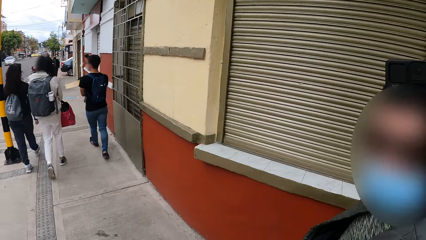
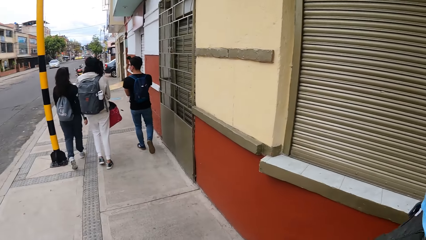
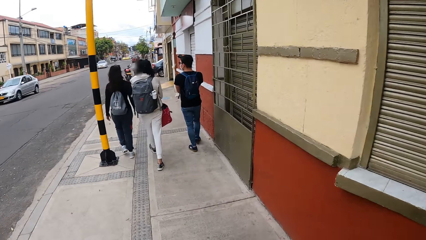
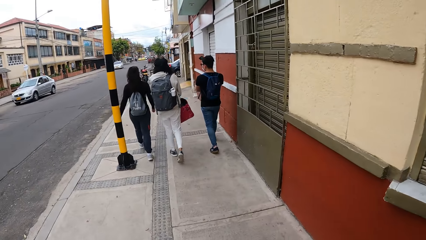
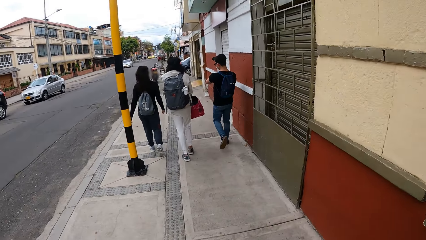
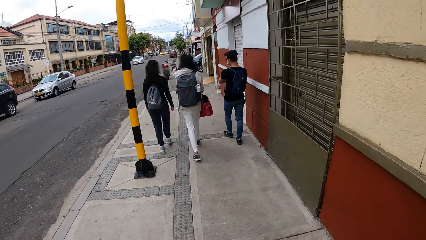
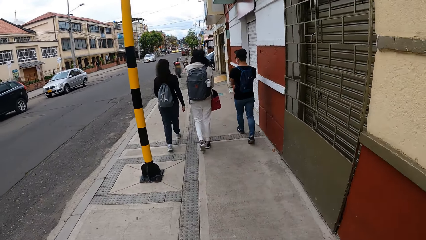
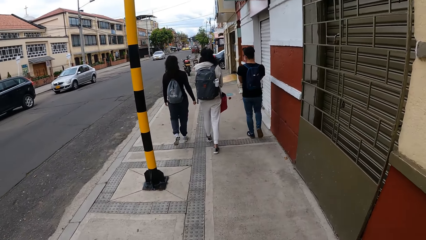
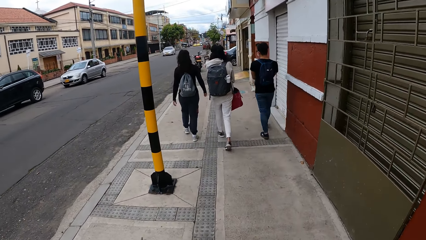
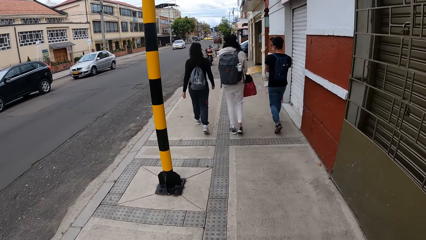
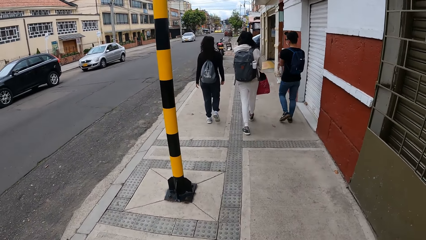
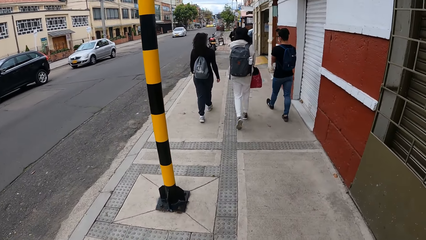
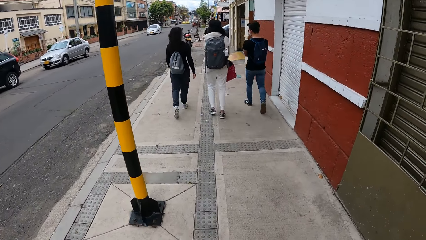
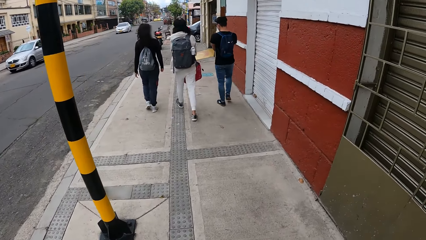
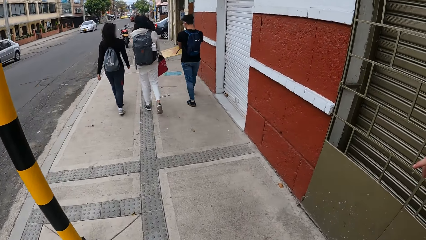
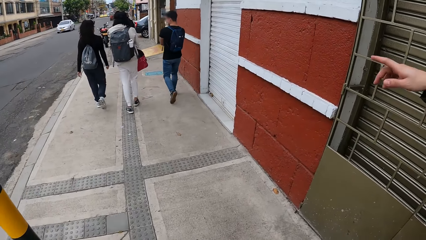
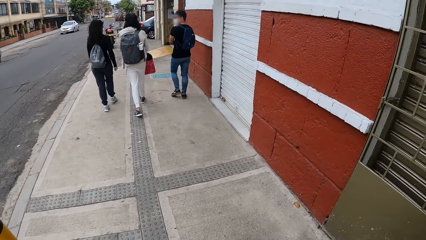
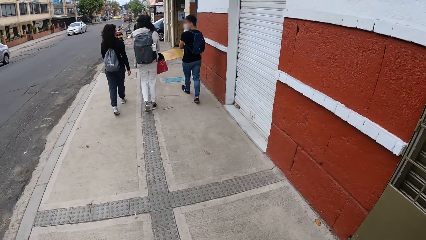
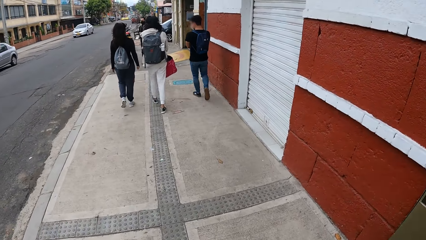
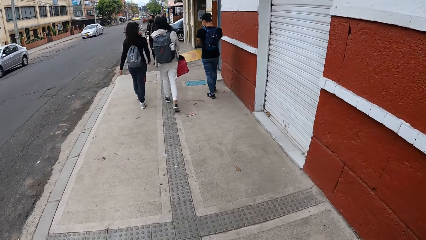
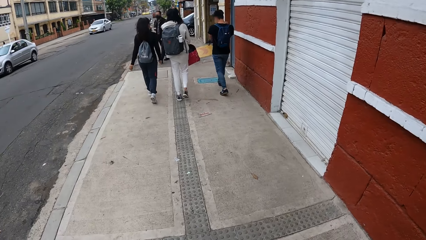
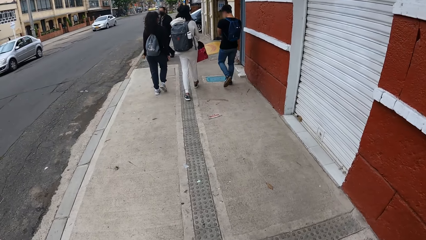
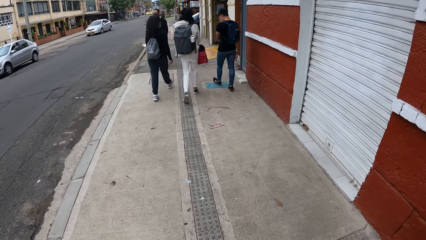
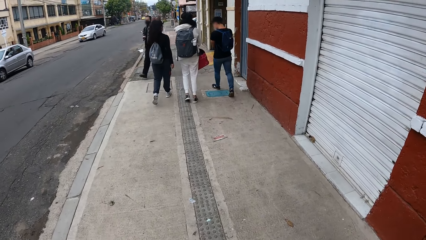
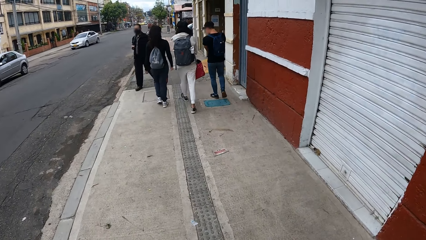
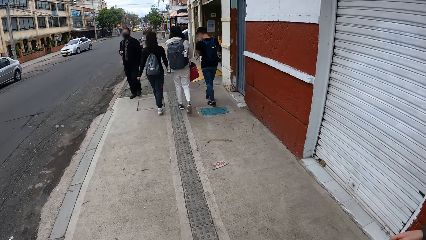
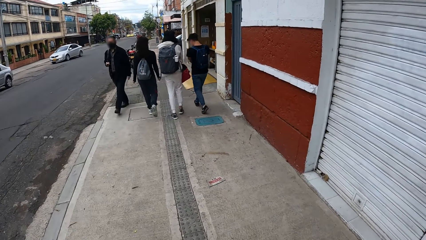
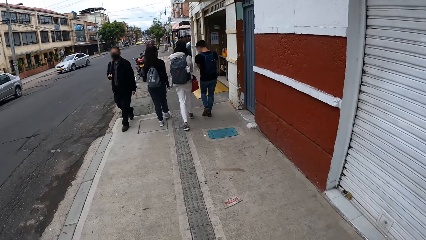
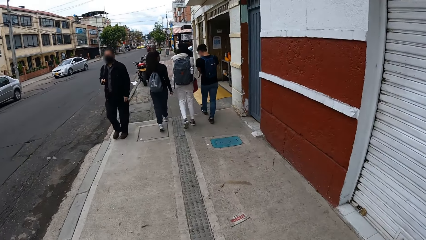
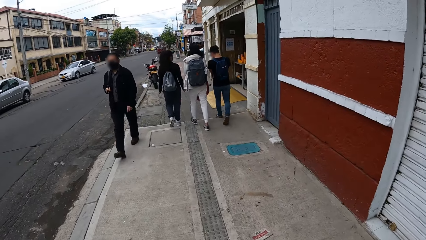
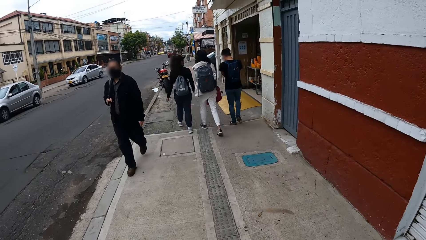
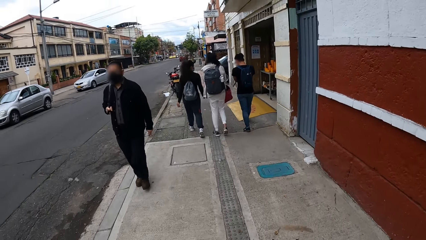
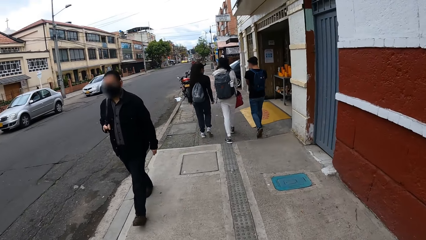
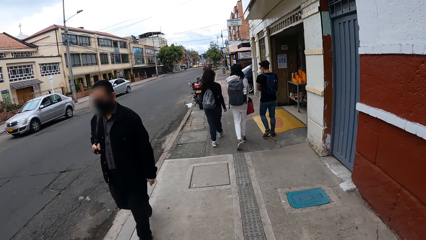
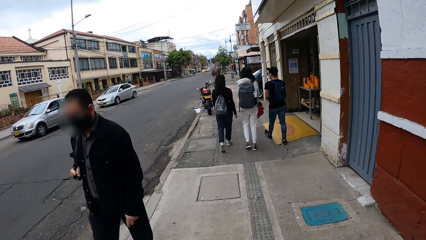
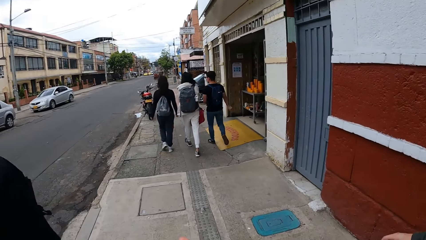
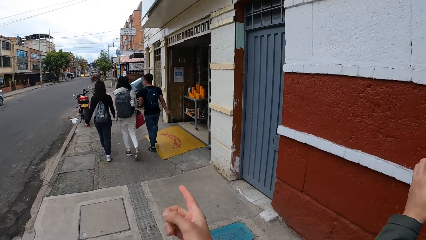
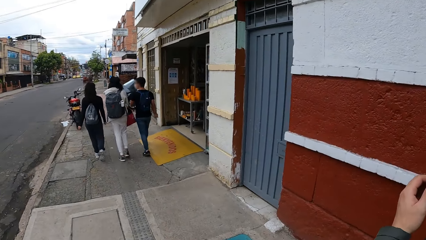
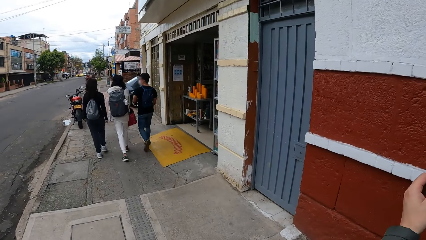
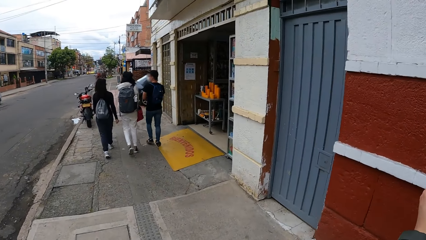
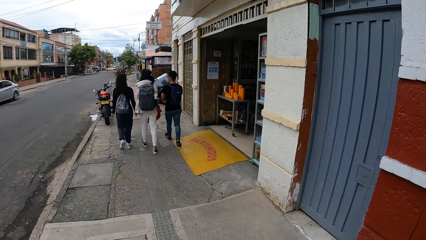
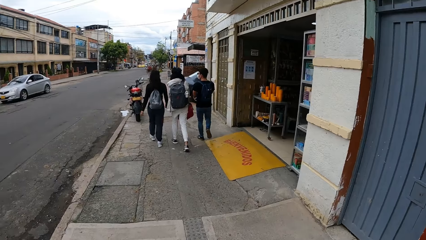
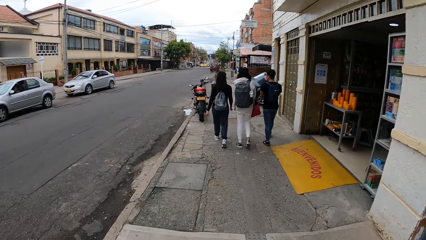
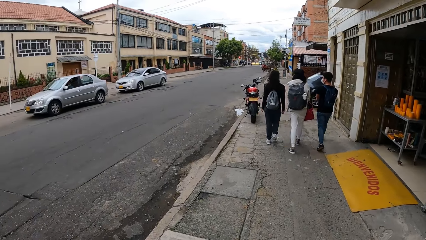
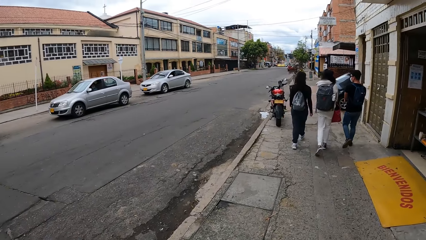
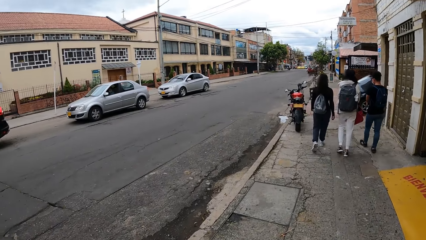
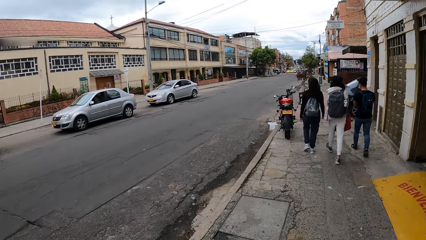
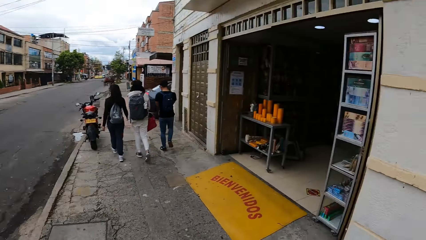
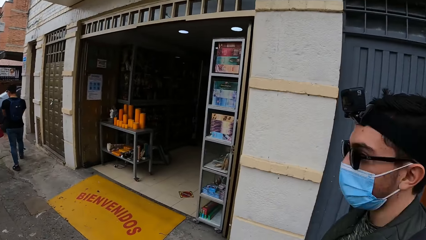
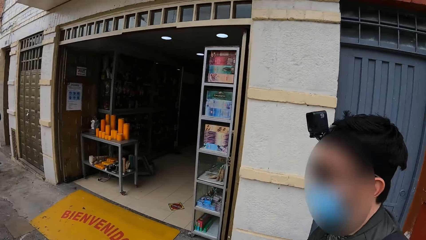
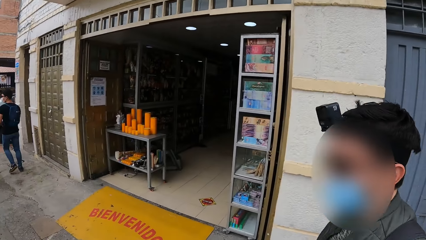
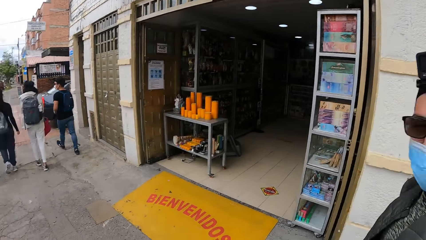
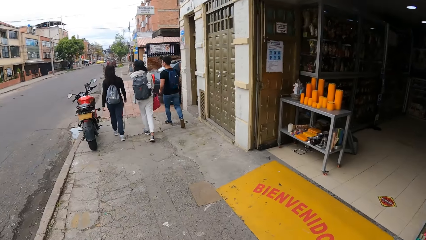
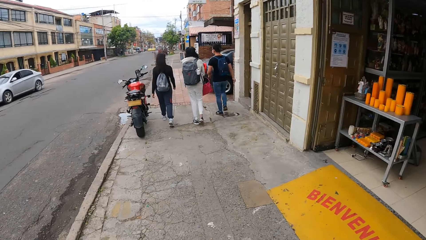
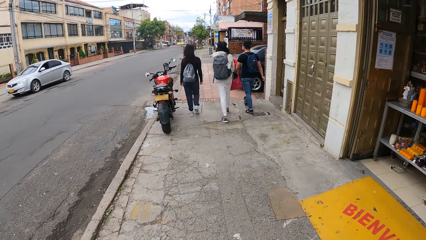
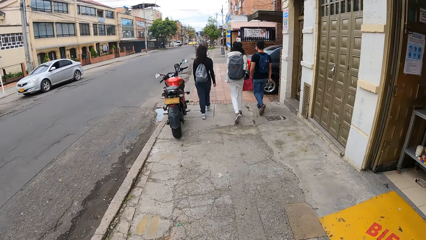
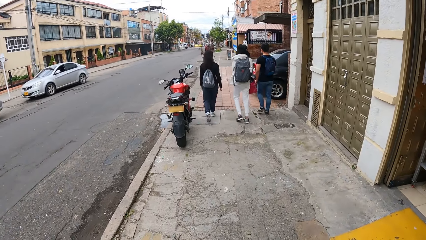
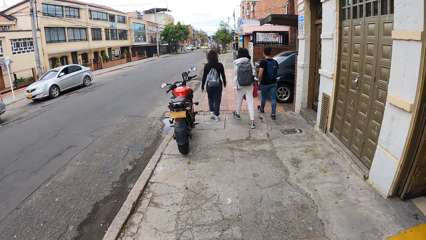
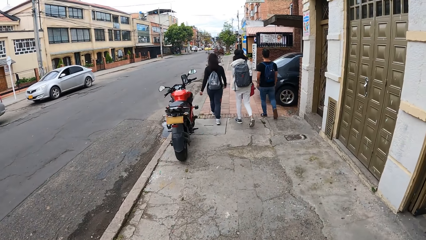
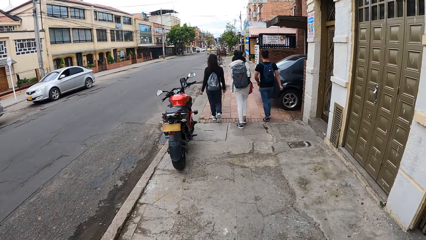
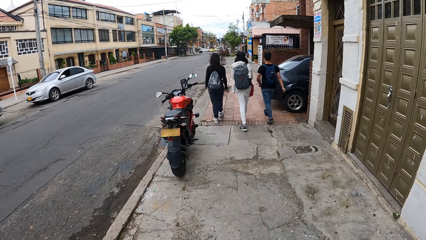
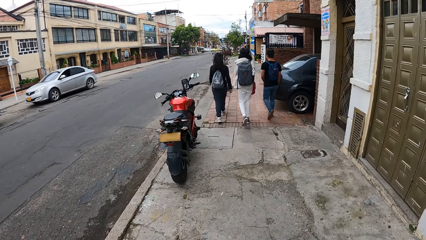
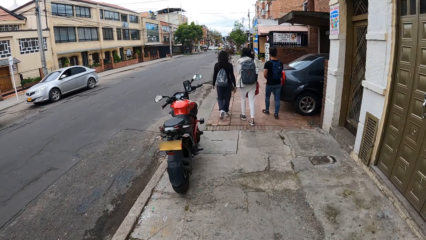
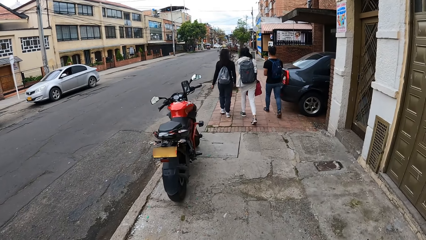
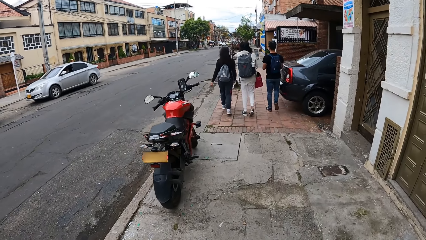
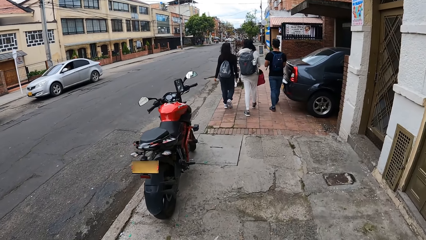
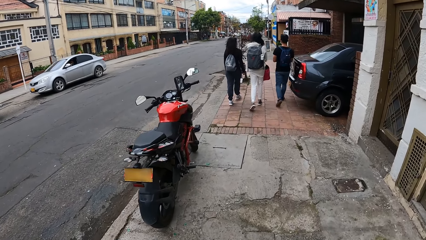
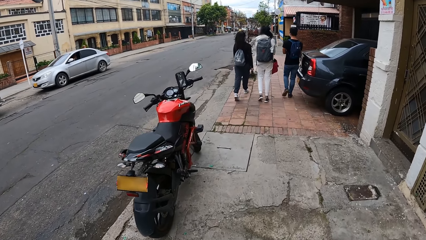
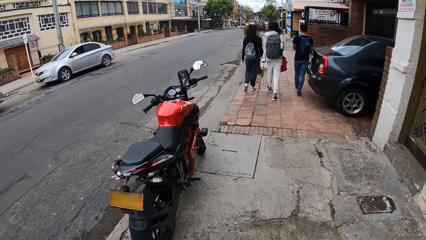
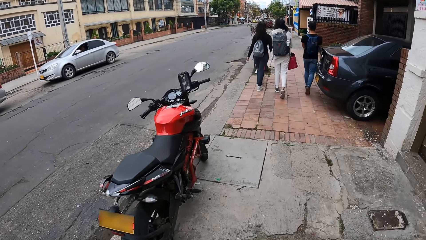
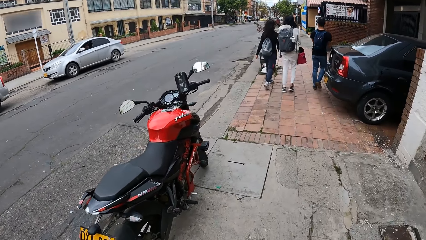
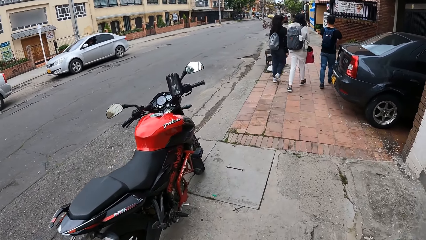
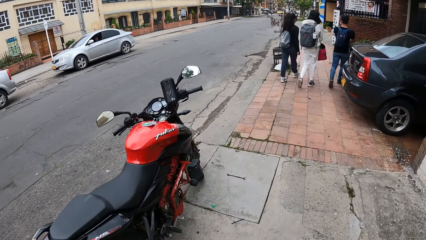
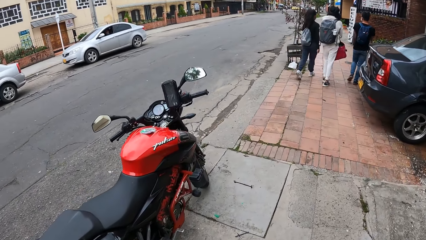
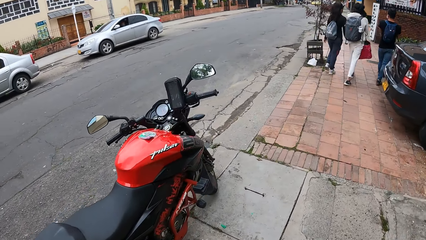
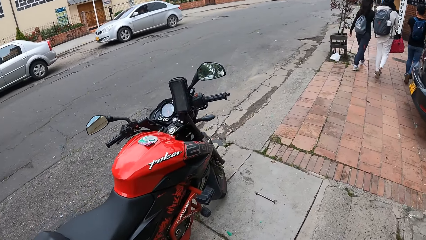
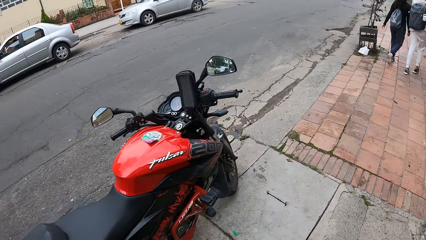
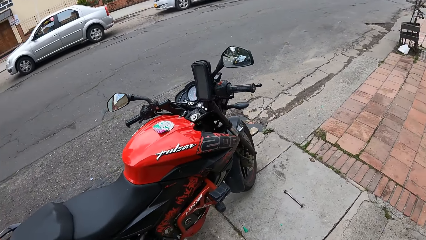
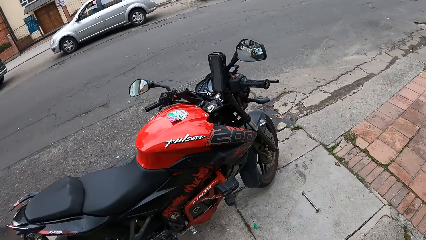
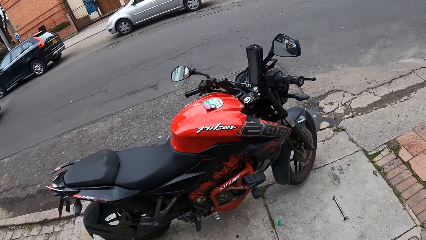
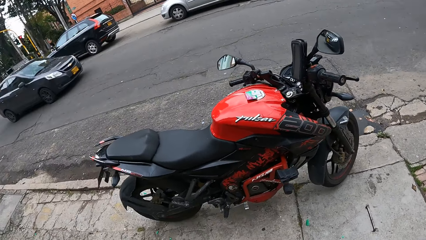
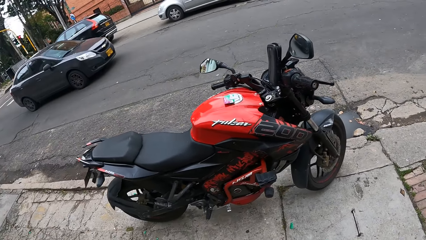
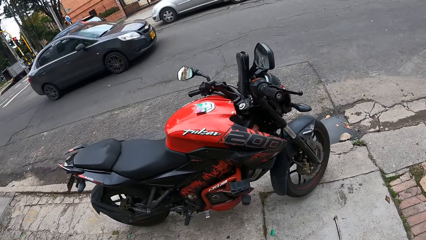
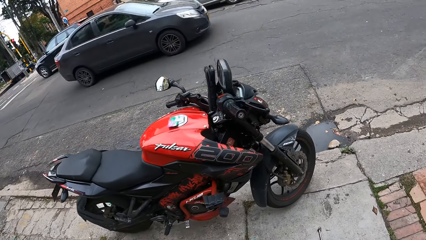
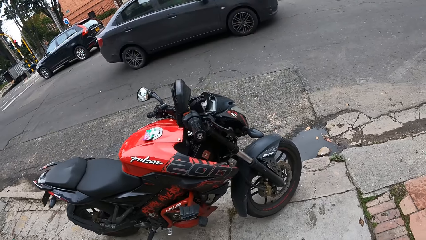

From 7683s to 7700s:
A man walks past the camera wearer.
